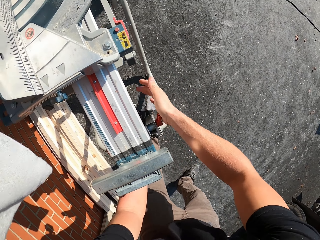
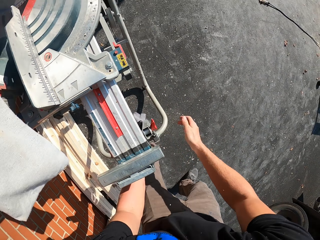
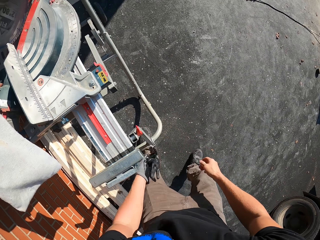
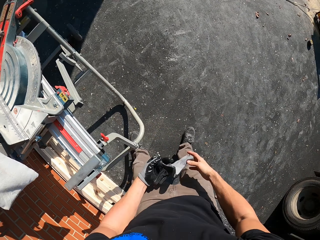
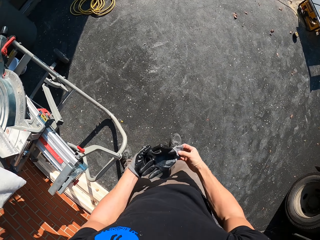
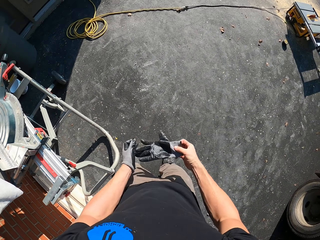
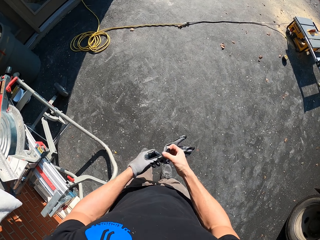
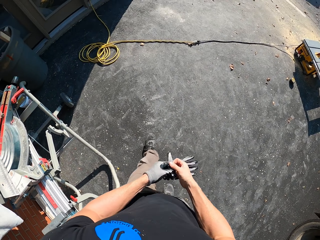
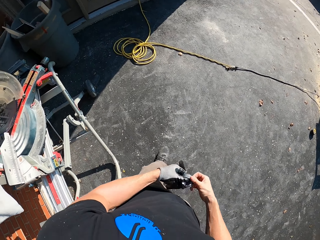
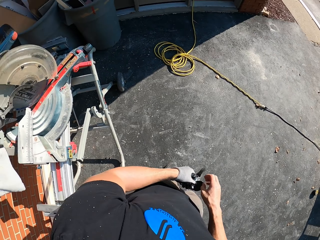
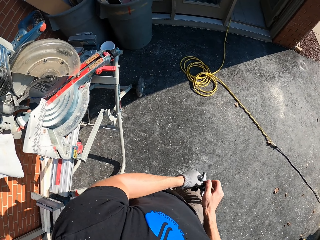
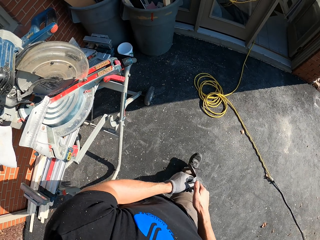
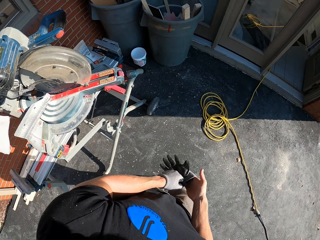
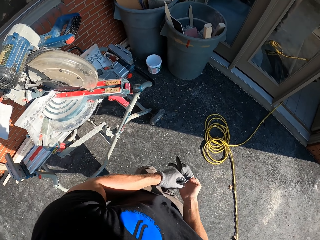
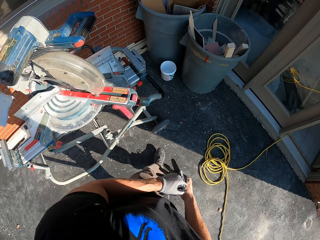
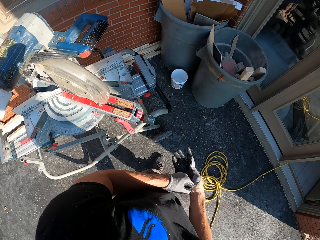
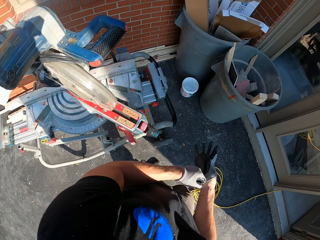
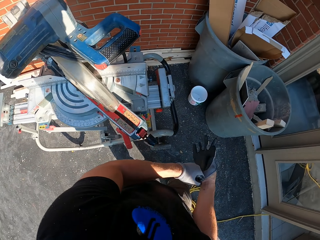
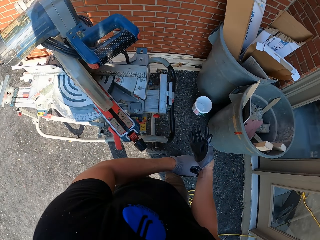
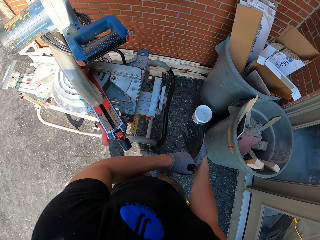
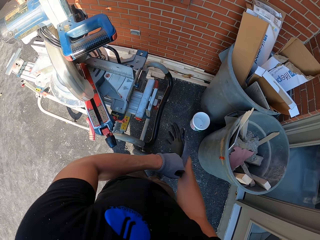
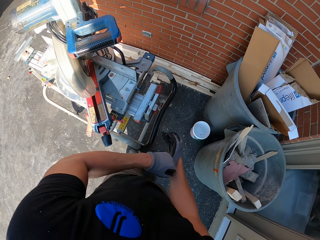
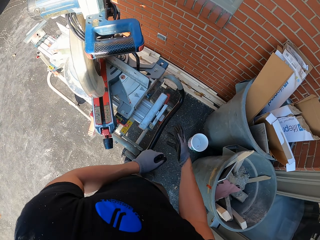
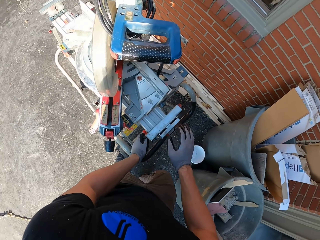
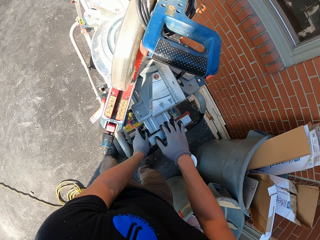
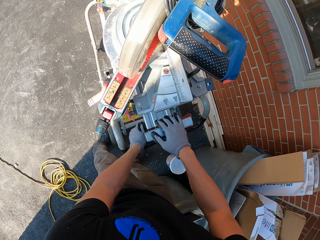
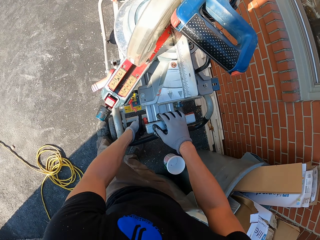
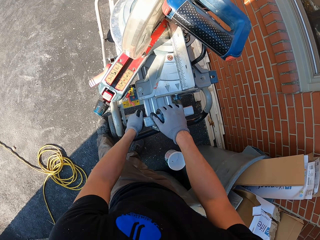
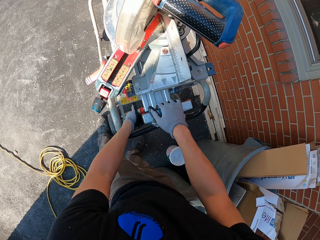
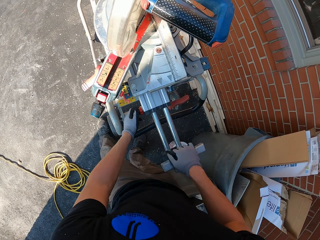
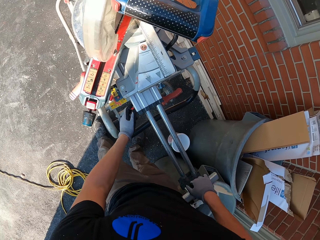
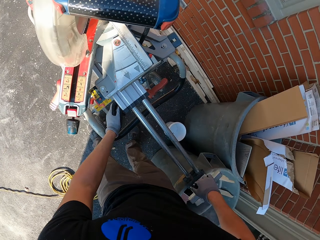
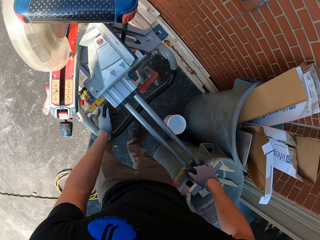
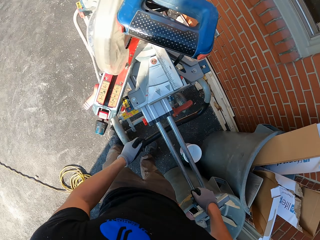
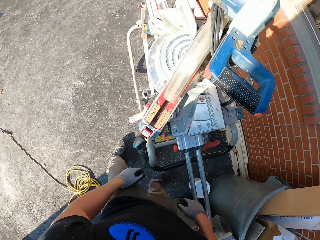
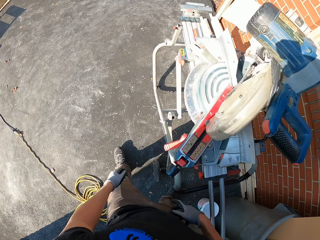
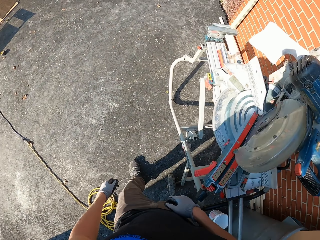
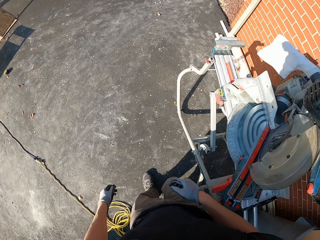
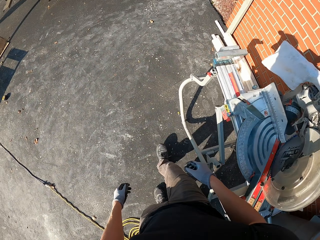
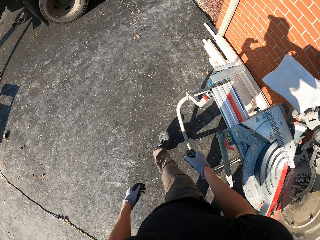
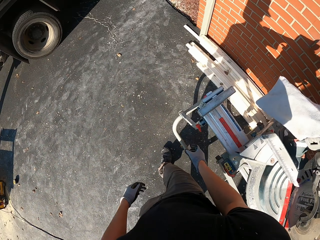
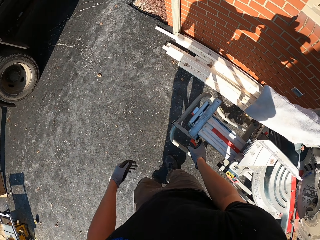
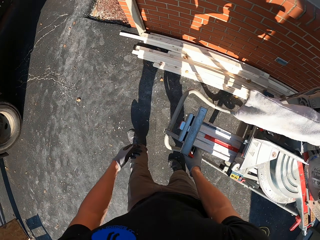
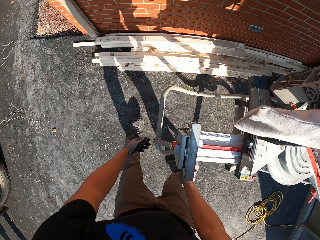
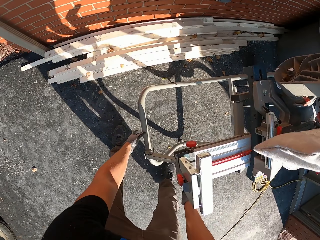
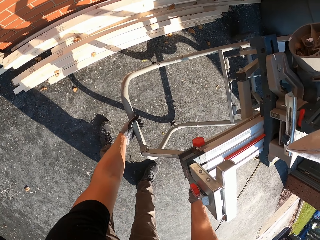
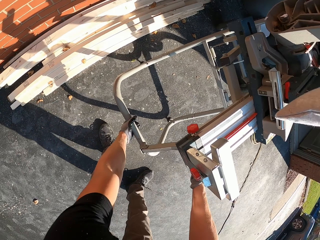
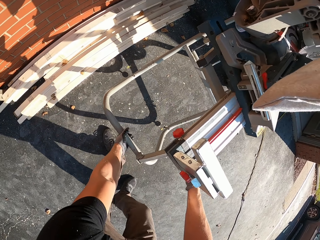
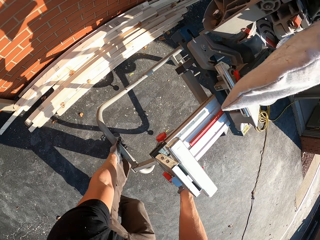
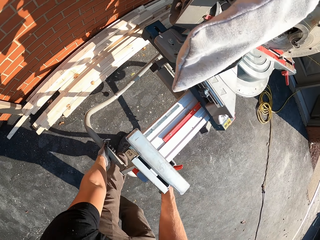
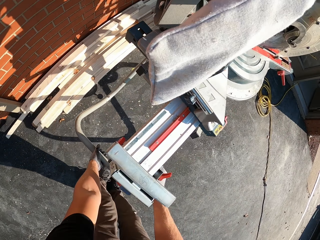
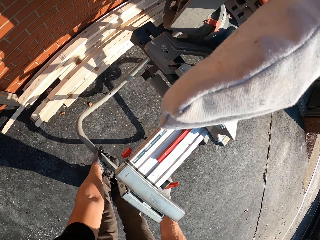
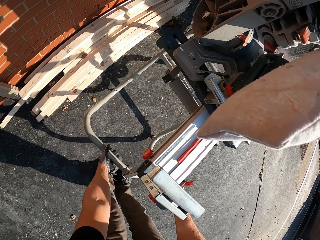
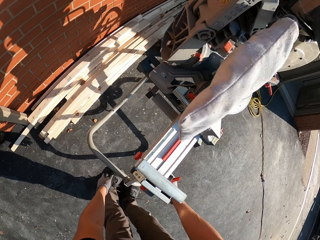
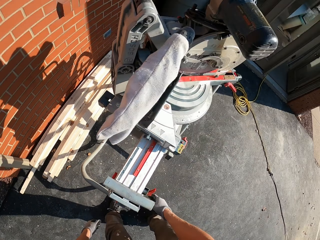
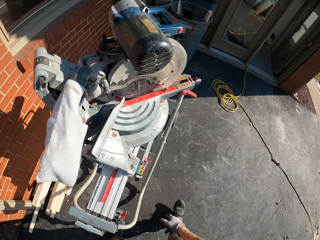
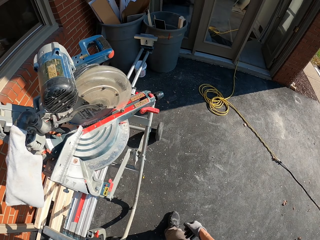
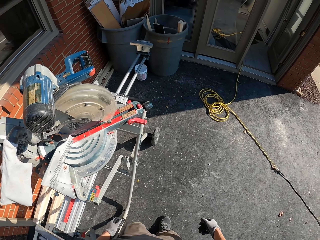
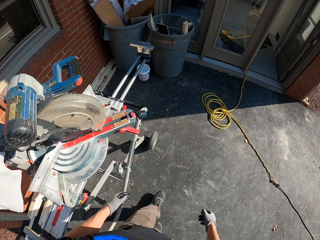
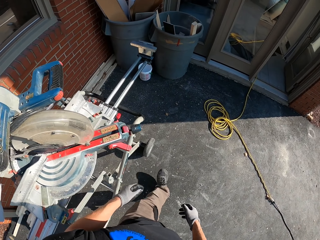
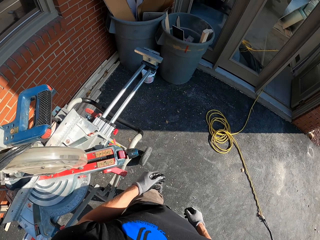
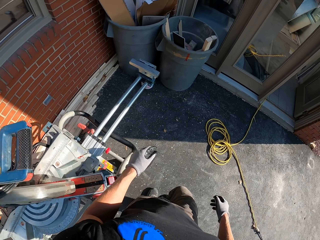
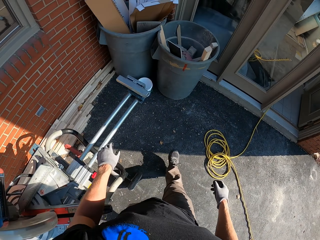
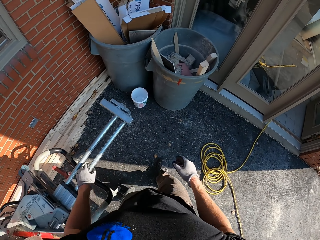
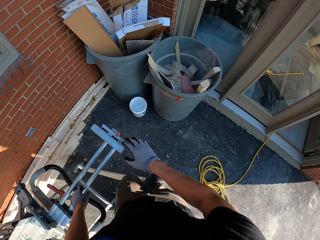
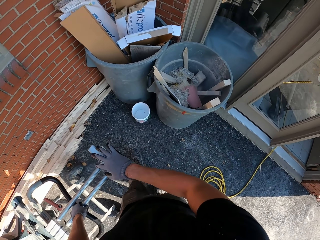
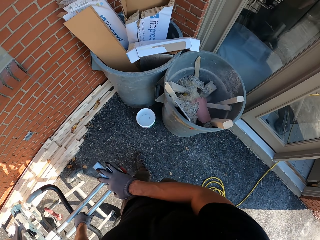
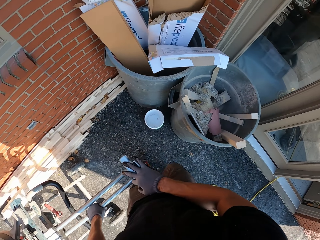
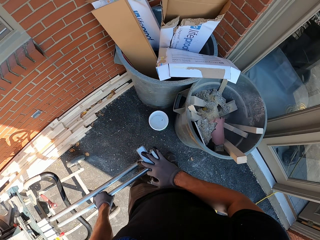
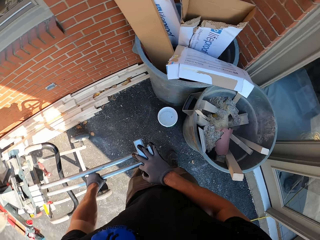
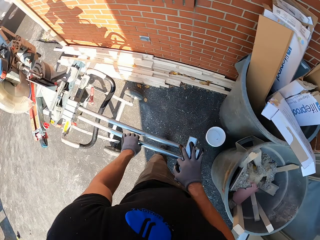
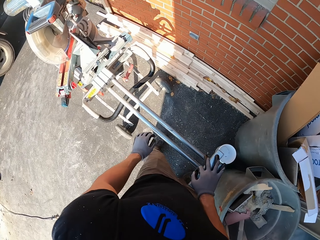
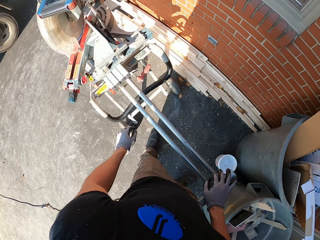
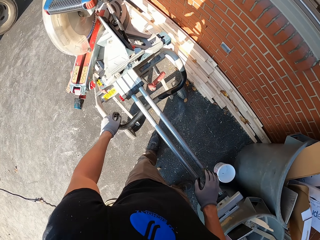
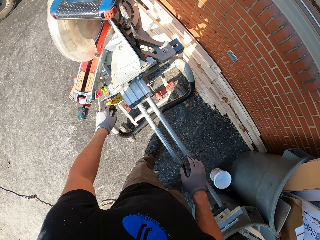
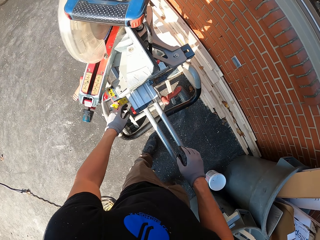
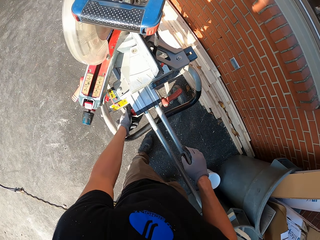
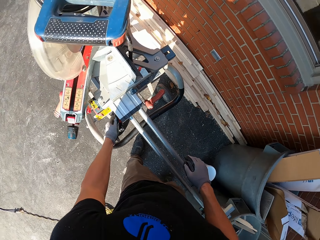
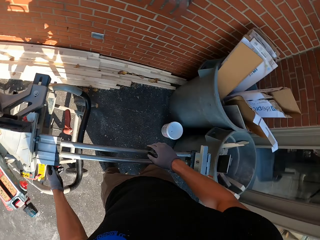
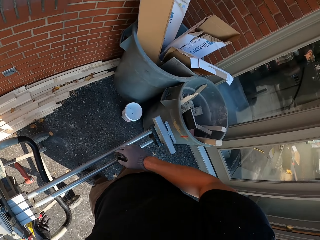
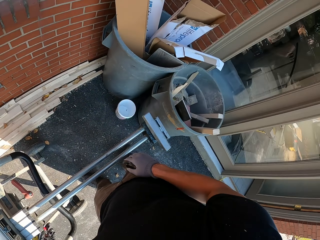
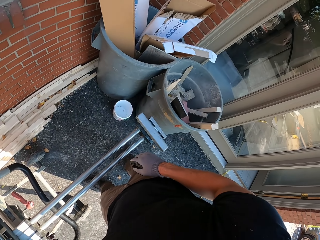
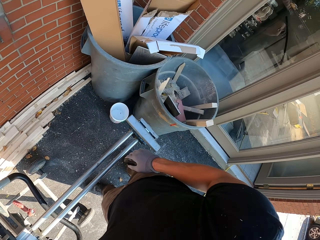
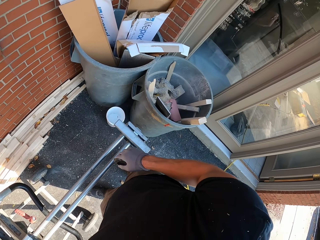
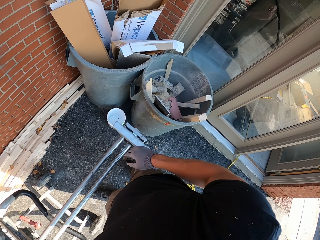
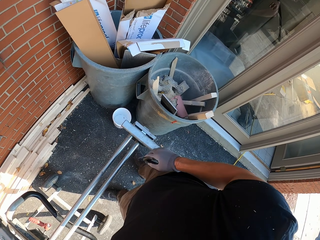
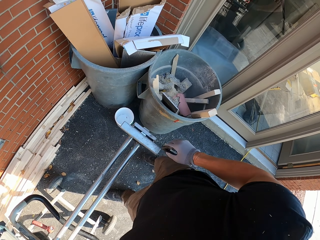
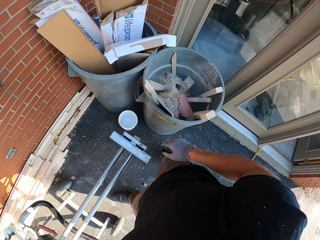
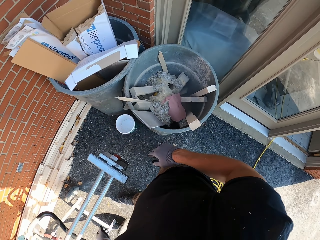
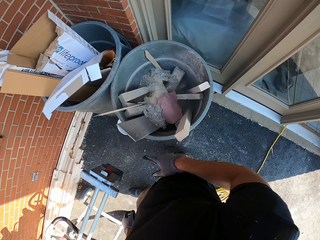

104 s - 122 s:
The camera wearer adjusts the wood cutter machine. He holds a glove. He walks around. He wears the glove on his right hand. He holds the wood cutter machine. He adjusts part of the circular saw. He walks around. He bends down. He pulls the circular saw. He adjusts the wood cutter machine. He turns around. He walks around. He adjusts part of the circular saw. He turns around. He looks around.

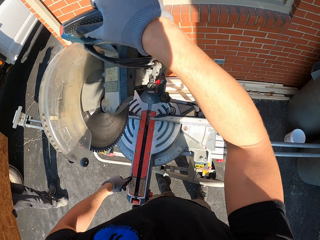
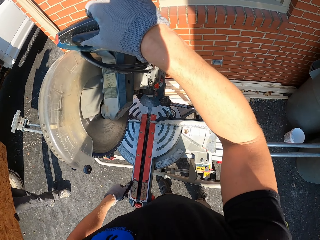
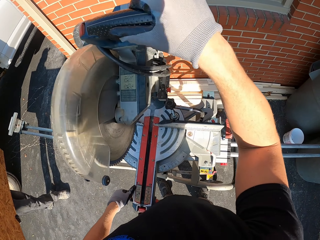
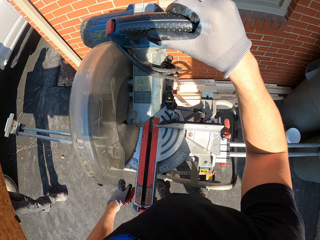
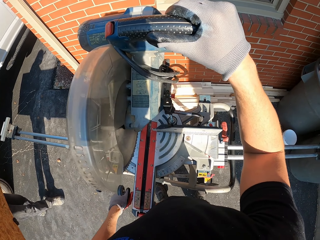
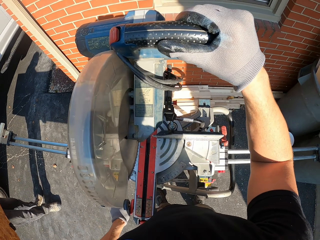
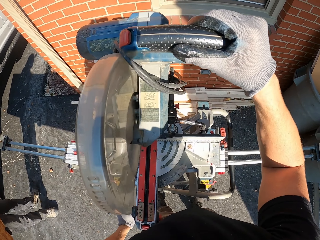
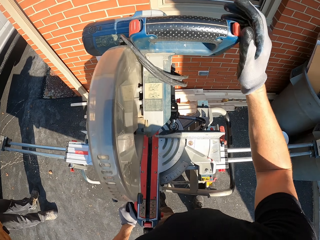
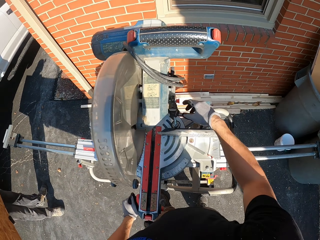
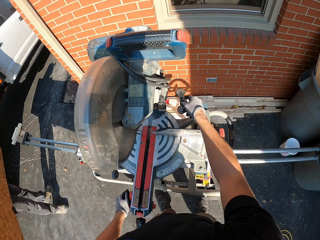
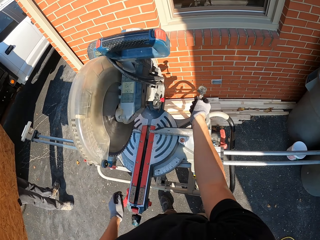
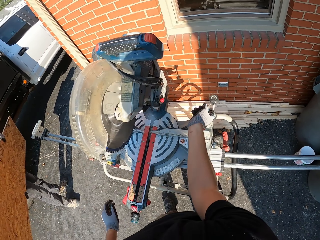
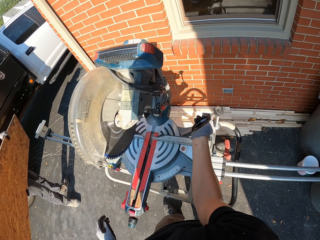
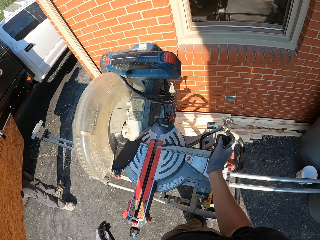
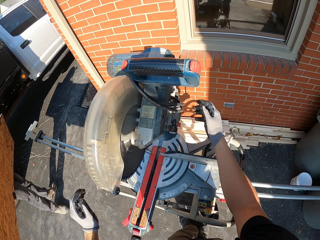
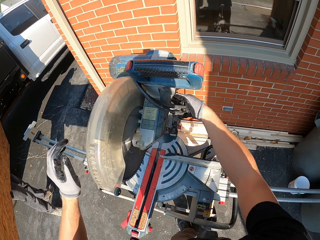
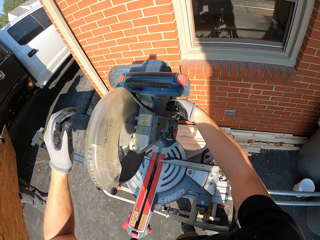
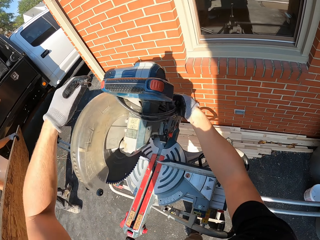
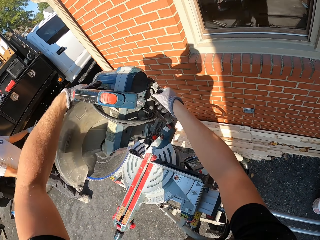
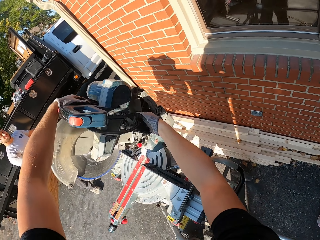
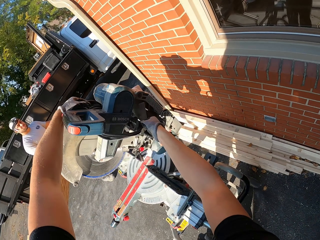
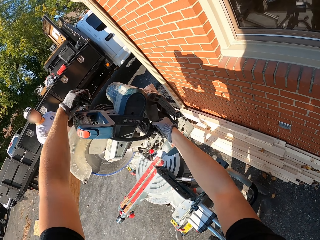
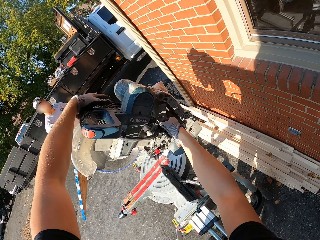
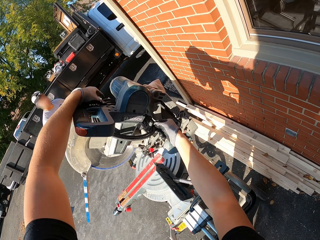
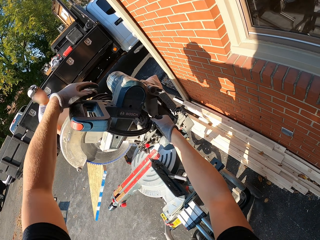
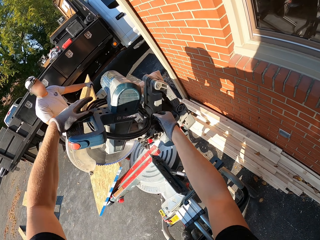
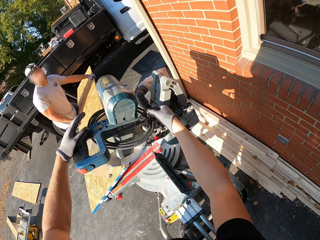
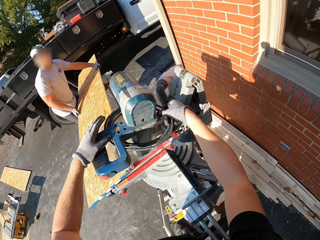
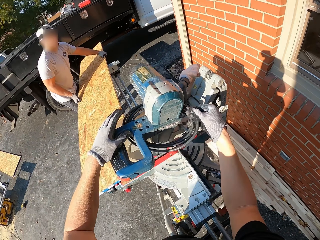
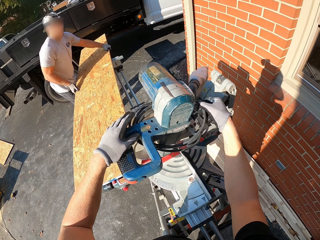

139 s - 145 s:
The camera wearer presses the handle of the saw. They adjust the wood cutter machine. They hold the saw with both hands.
